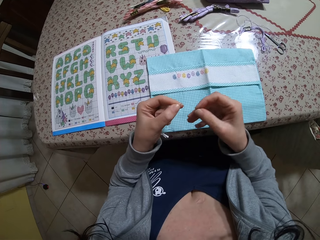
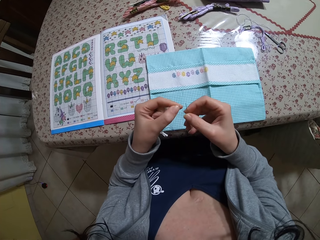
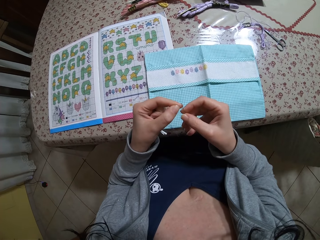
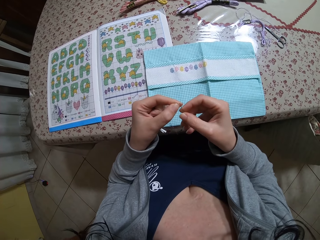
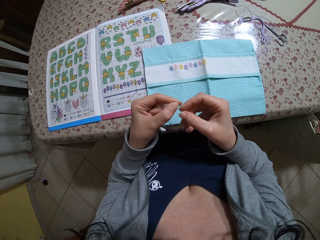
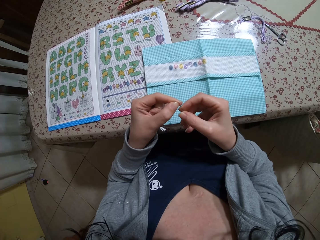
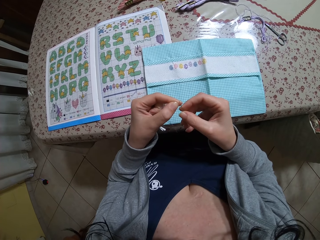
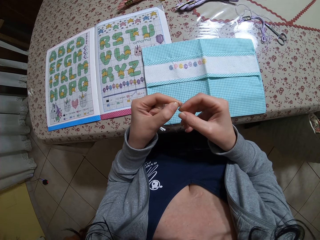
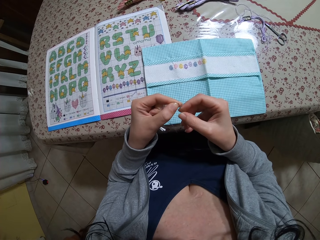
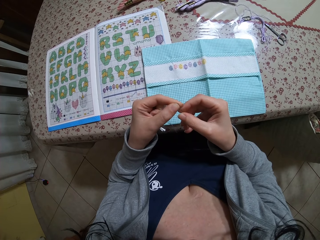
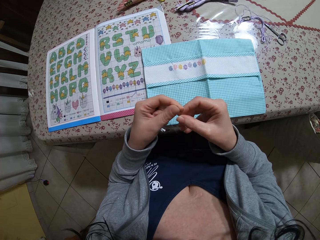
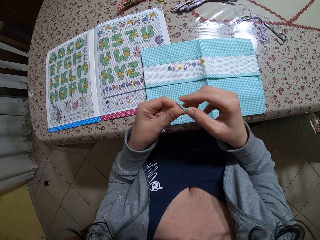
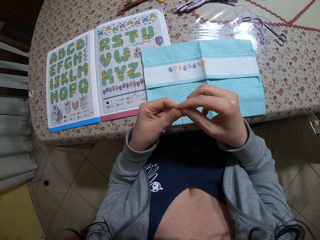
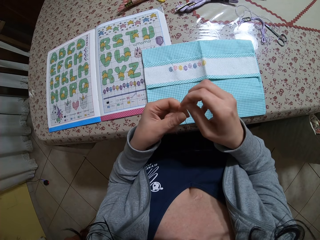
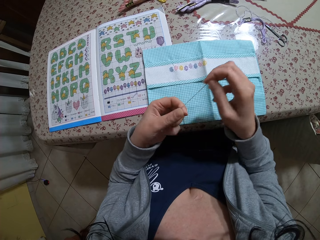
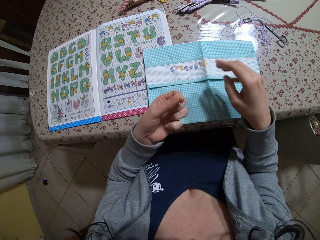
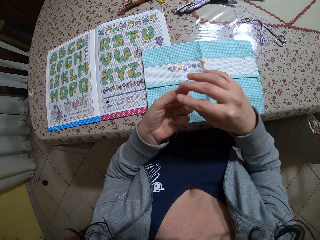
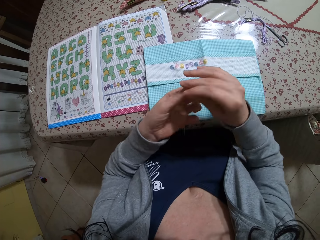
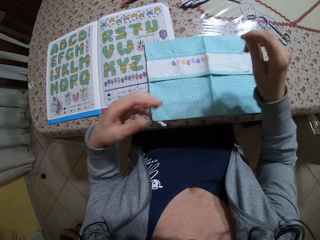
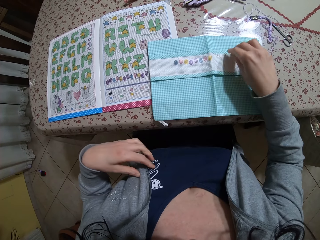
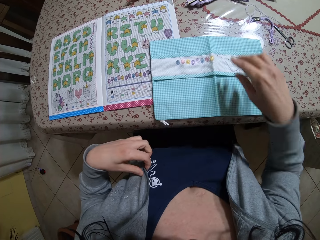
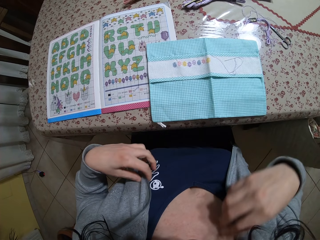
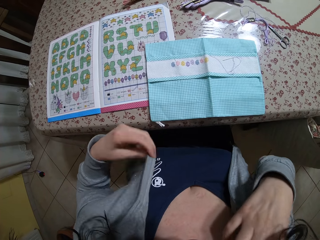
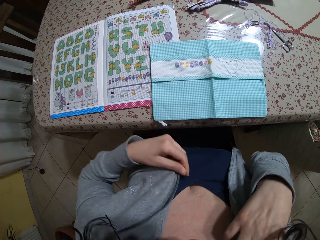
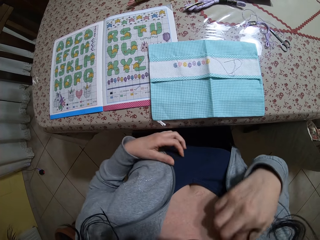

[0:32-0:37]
The camera wearer inserts the single strand of embroidery floss in the needle with both hands. She pulls the string with her right hand. She drops the needle on the fabric with her right hand. She holds a jacket with her left hand. She holds the jacket with her right hand.

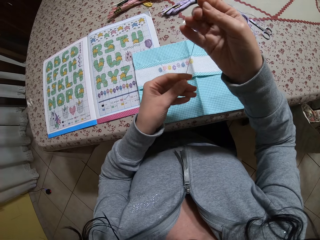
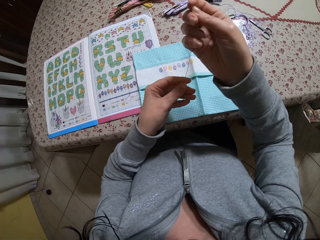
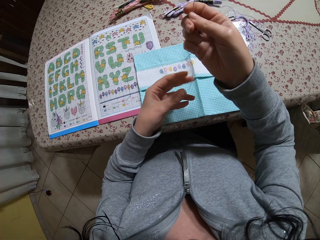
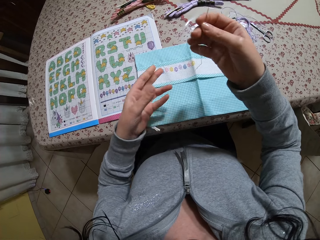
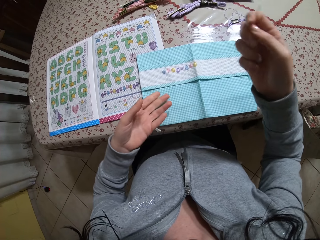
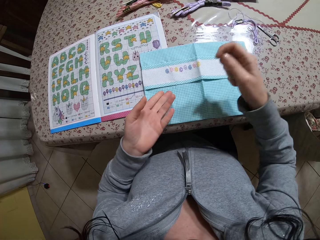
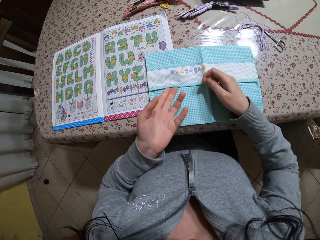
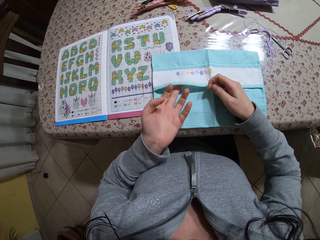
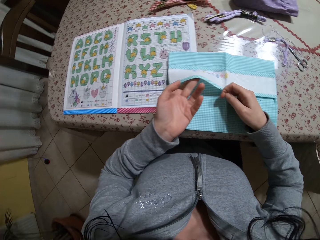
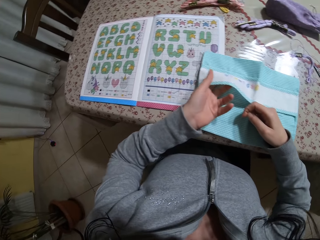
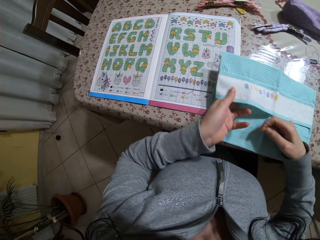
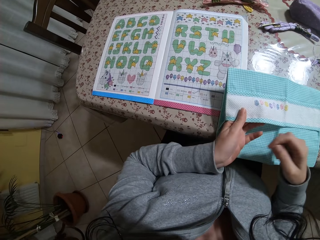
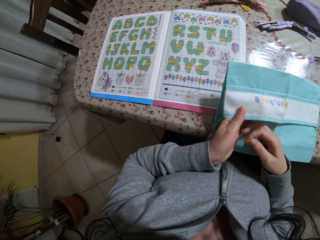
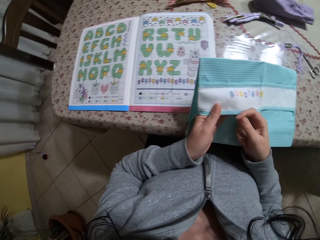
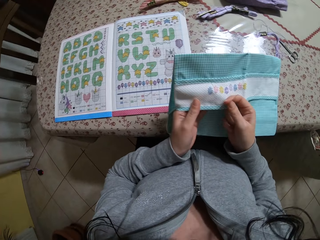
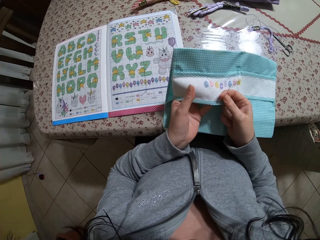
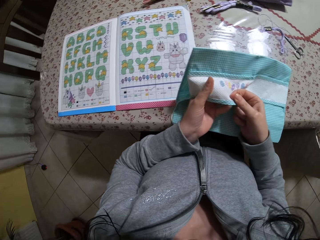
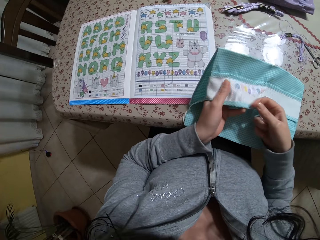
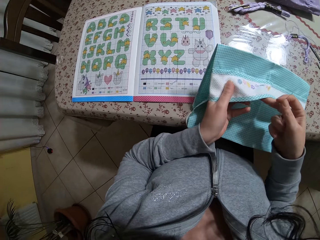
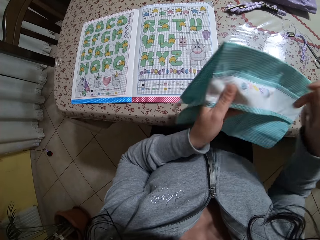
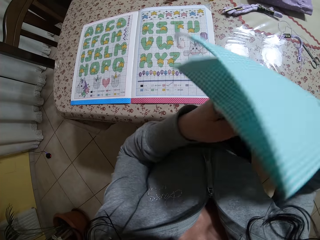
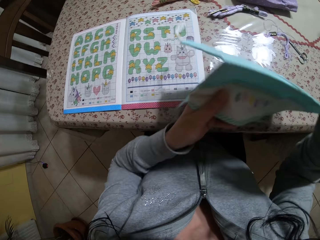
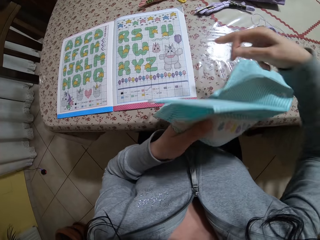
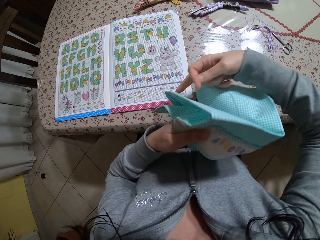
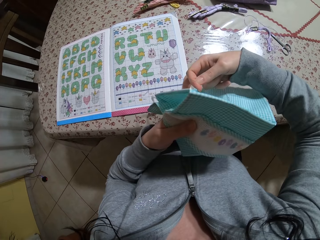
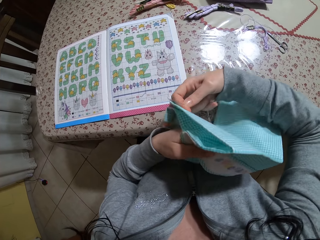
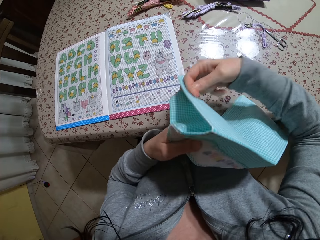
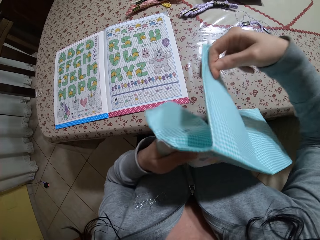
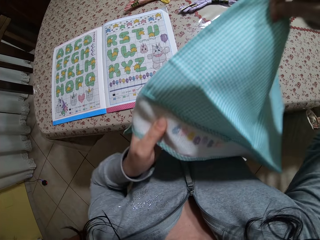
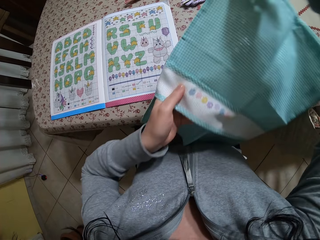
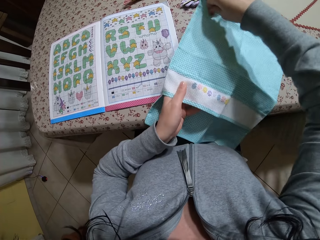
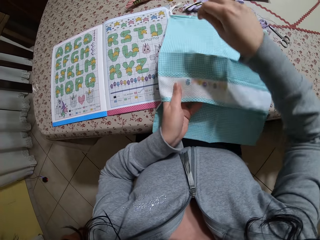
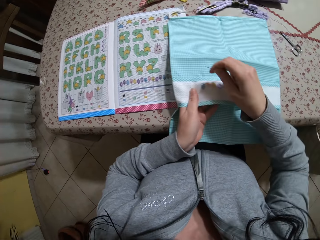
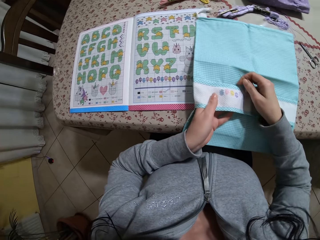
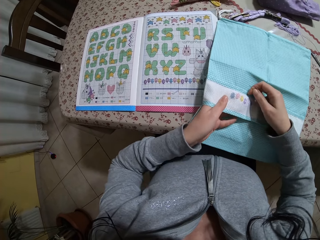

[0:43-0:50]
The camera wearer holds the string with her left hand. She picks up the fabric on the table with her left hand. She holds the fabric on the table. She adjusts the fabric with her right hand. She unfolds the fabric. She places the fabric on the table with both hands. She spreads the fabric on the table.

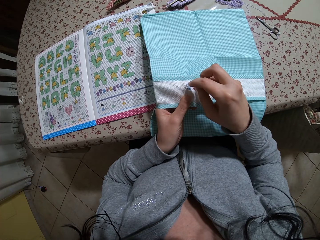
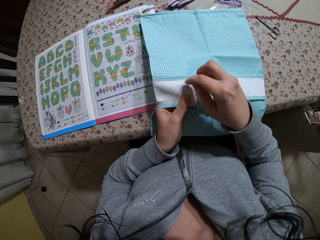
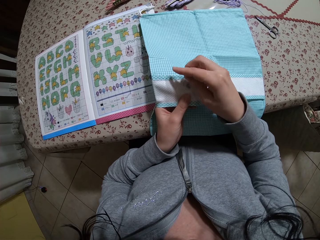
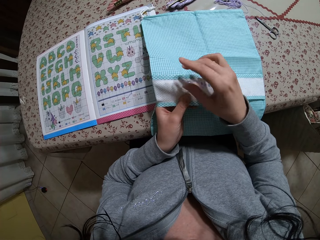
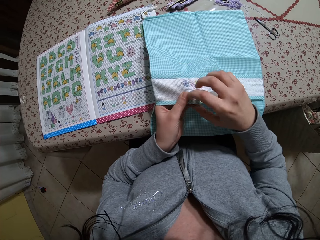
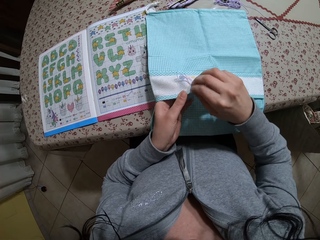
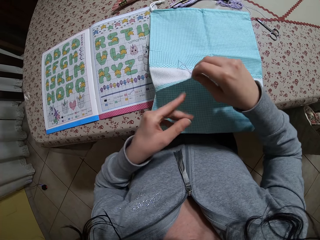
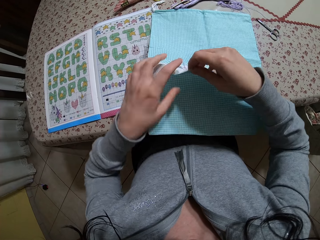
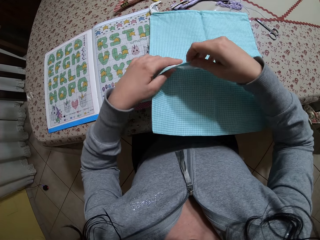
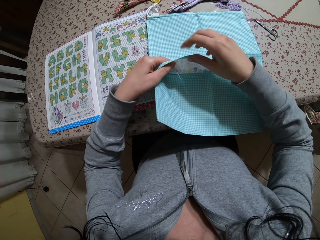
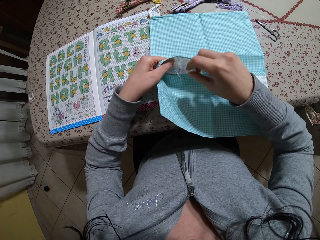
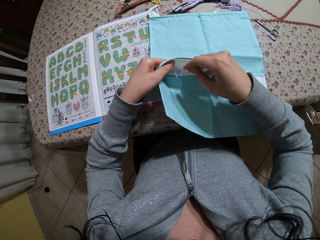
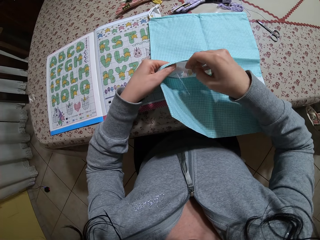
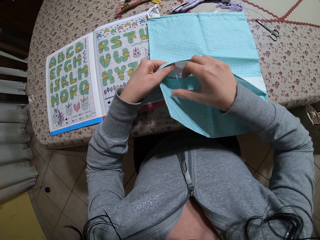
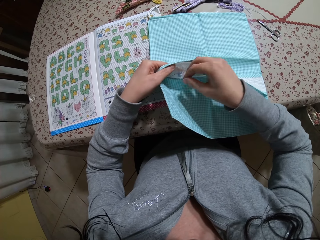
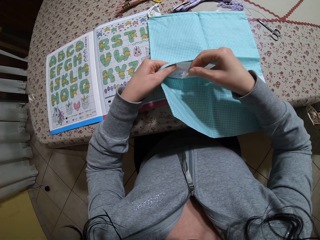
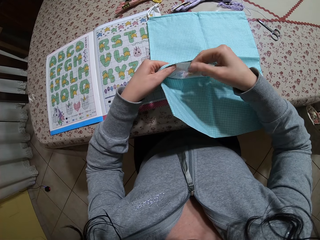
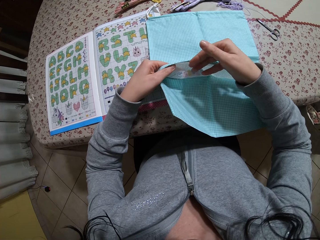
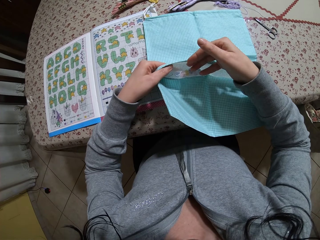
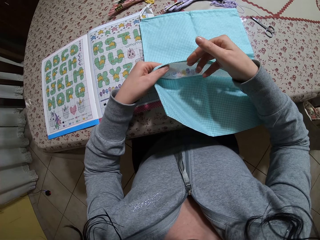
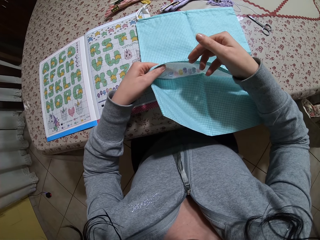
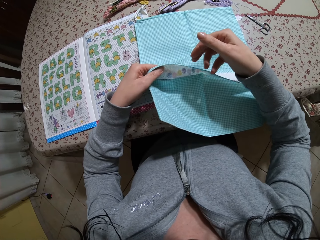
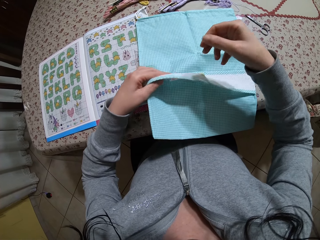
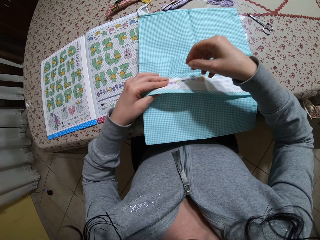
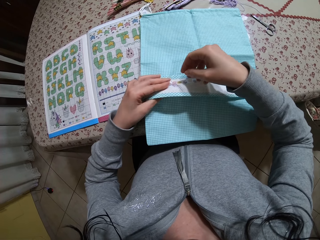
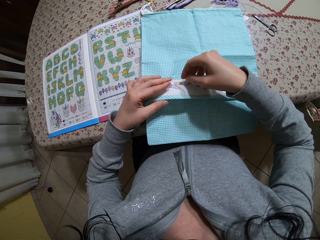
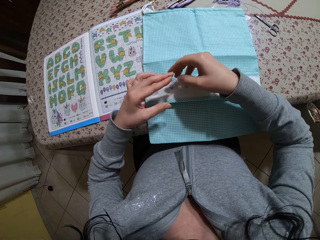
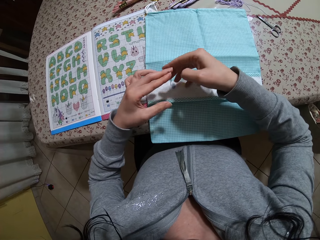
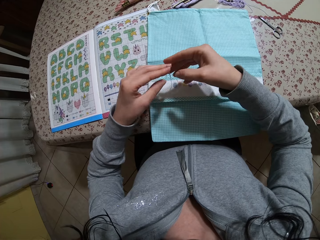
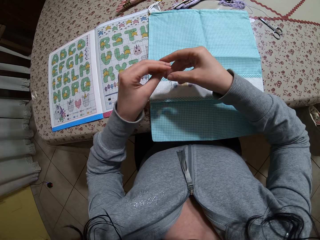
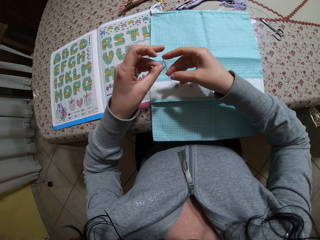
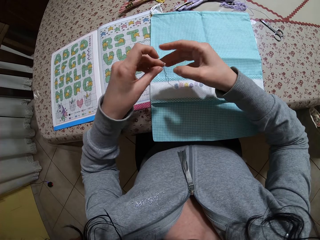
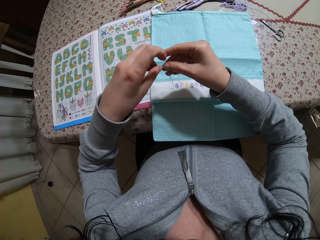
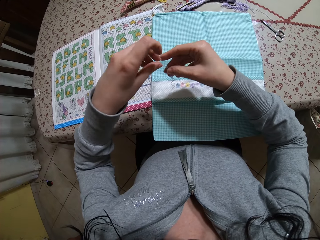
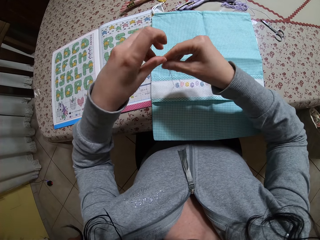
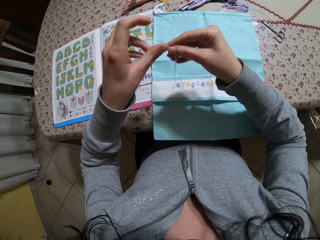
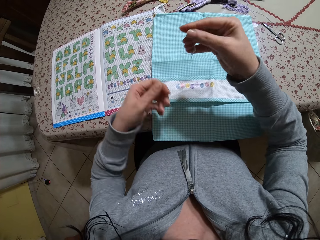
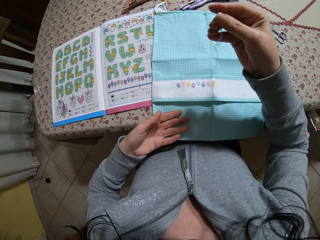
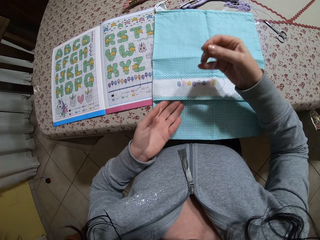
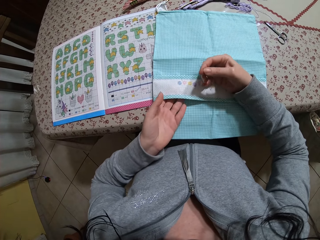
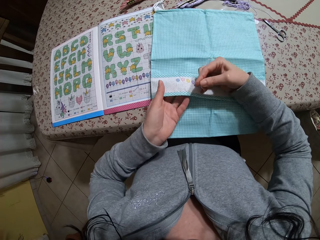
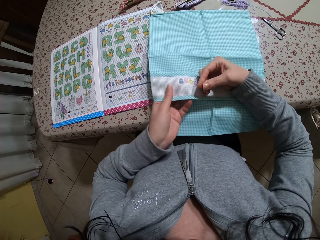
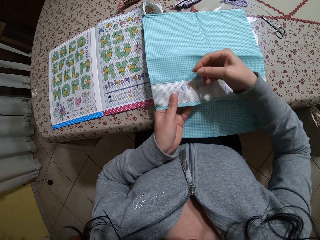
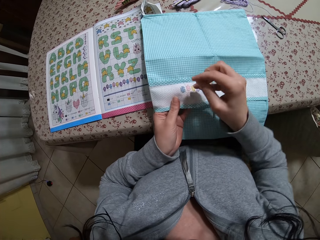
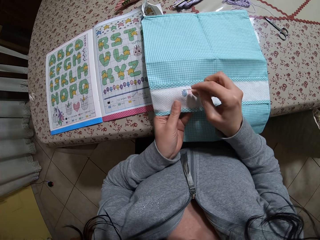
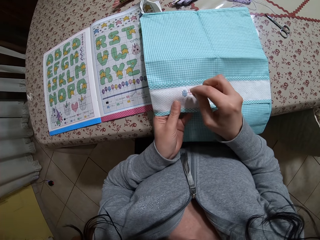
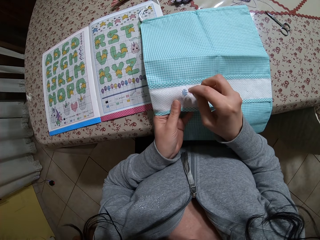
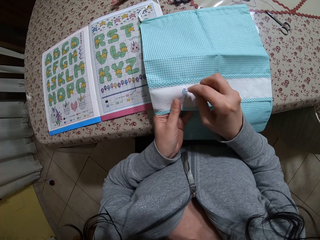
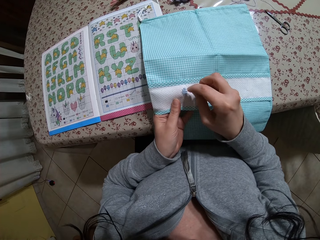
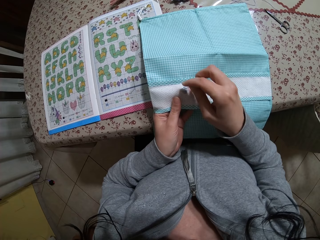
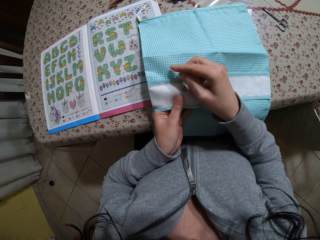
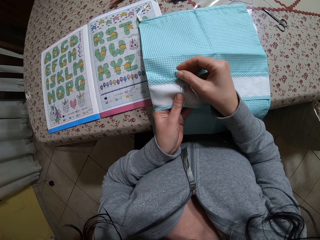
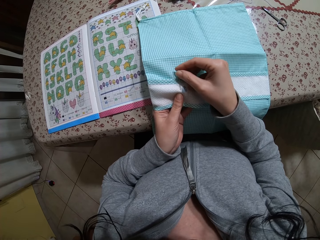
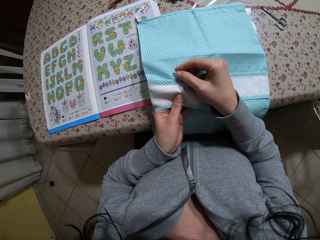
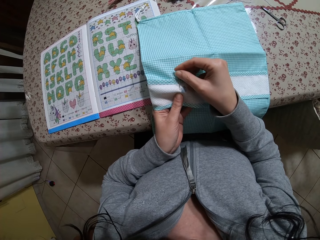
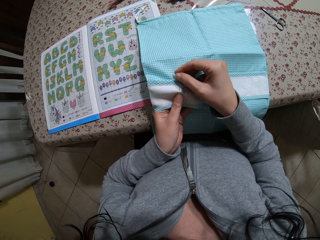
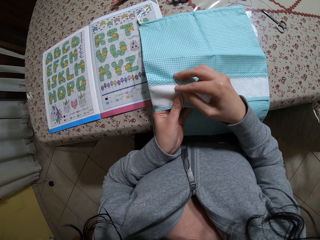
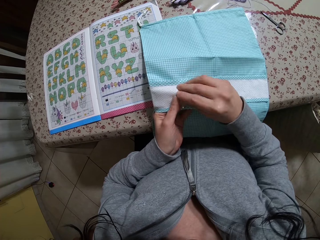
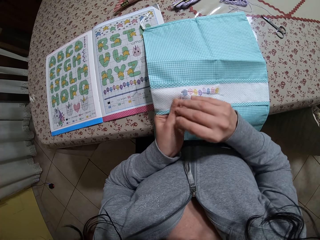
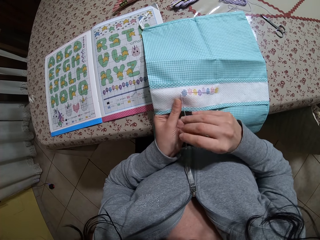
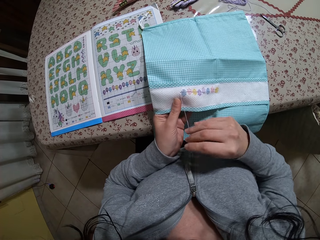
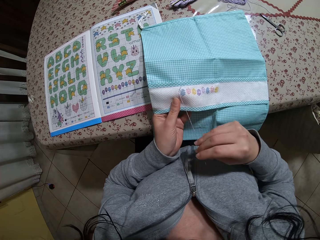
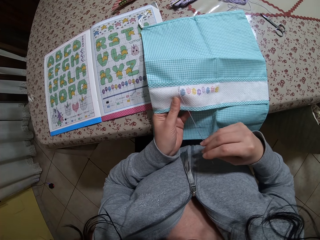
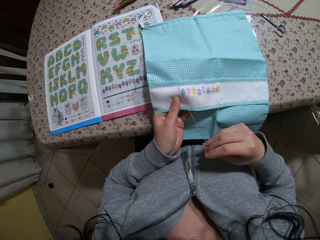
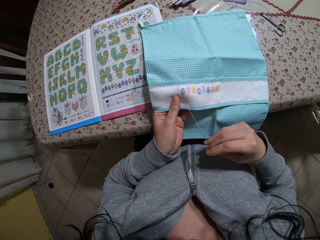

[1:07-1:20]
The camera wearer inspects the fabric. She holds the fabric with her left hand. She stitches the fabric with a needle.
